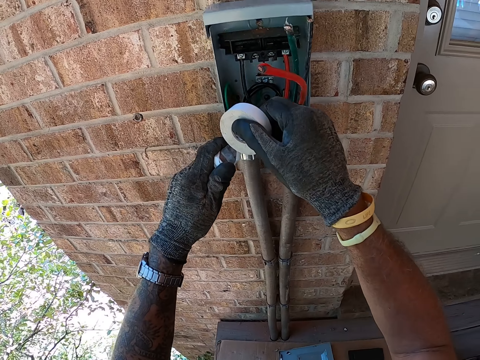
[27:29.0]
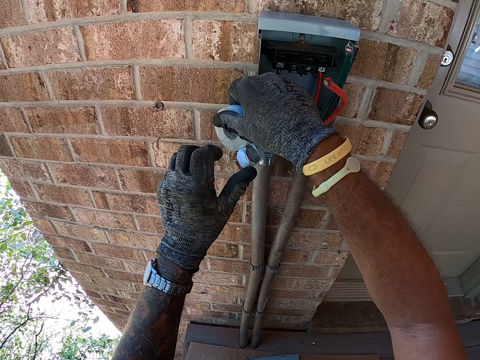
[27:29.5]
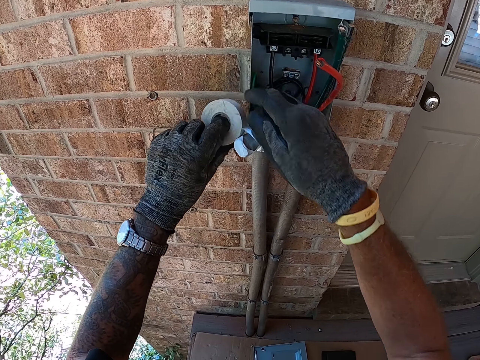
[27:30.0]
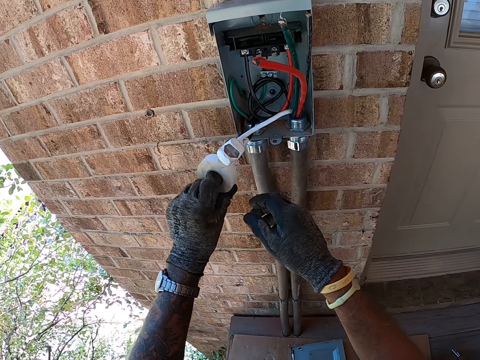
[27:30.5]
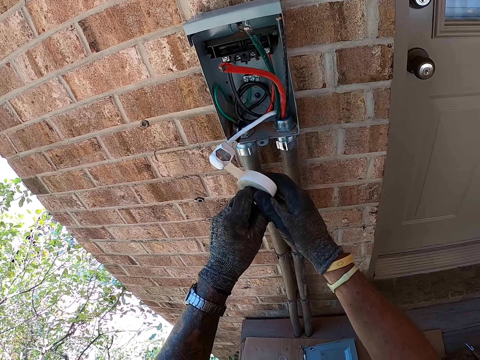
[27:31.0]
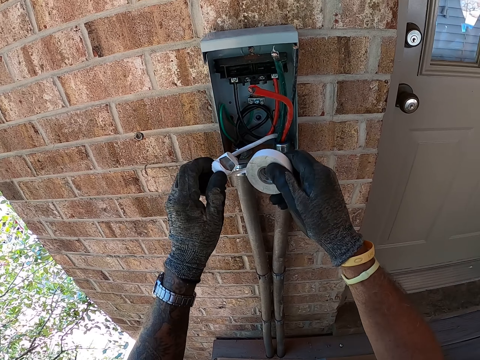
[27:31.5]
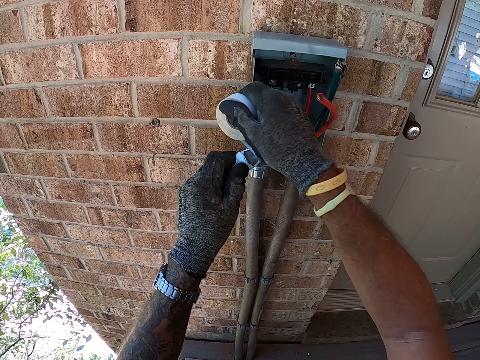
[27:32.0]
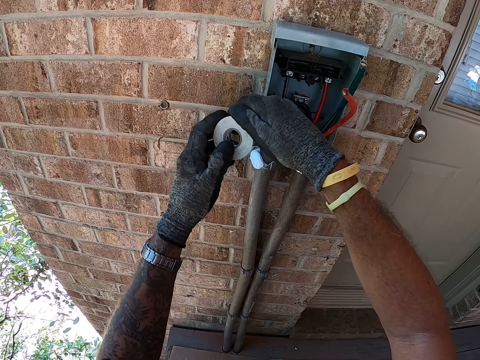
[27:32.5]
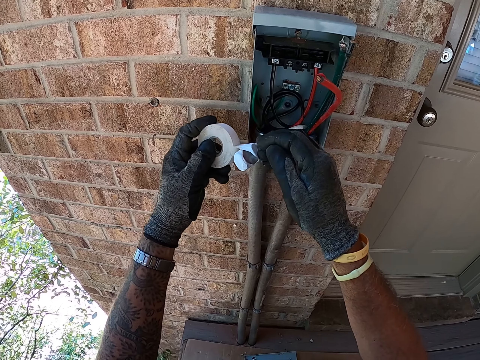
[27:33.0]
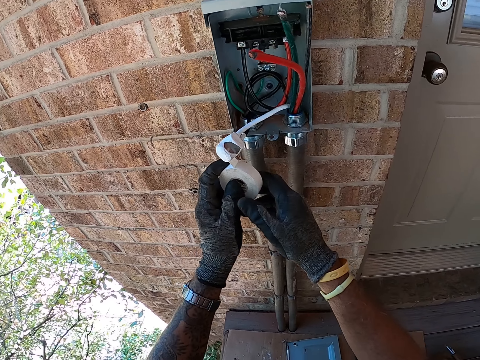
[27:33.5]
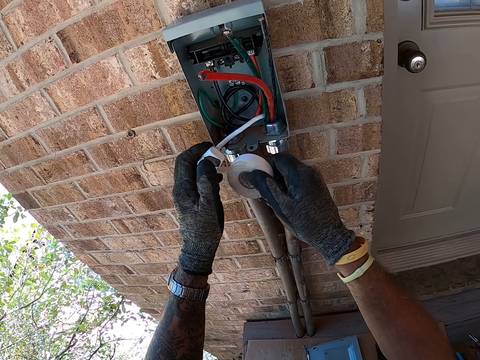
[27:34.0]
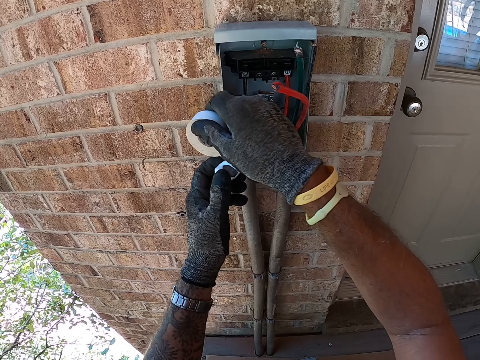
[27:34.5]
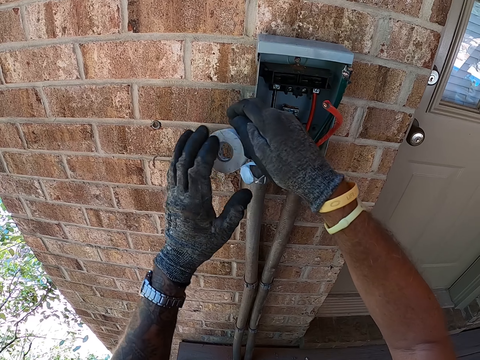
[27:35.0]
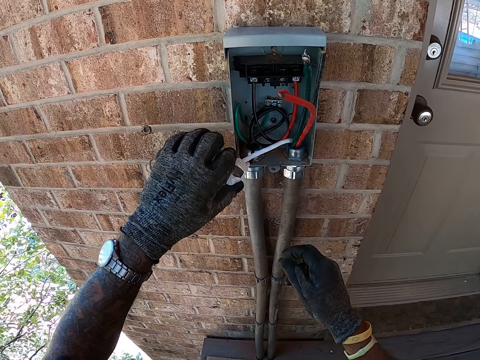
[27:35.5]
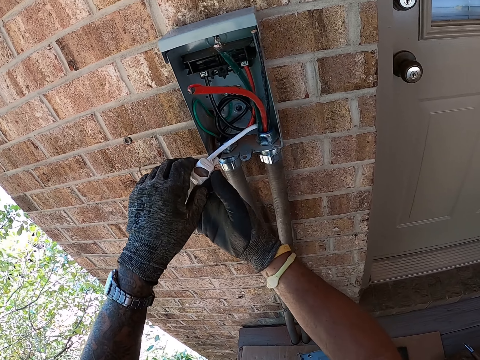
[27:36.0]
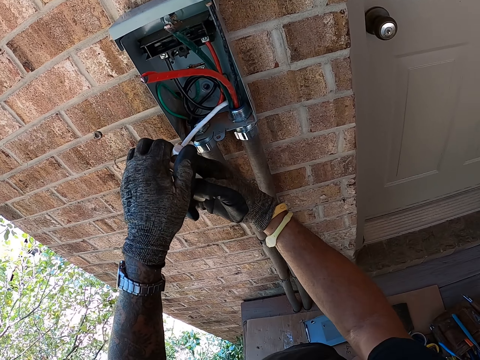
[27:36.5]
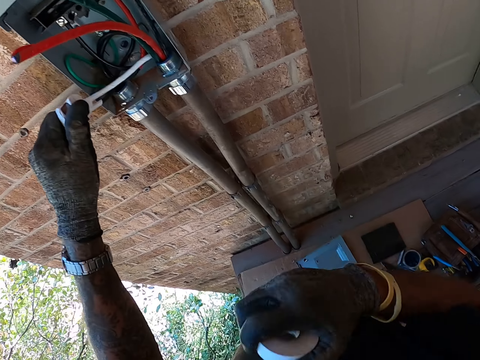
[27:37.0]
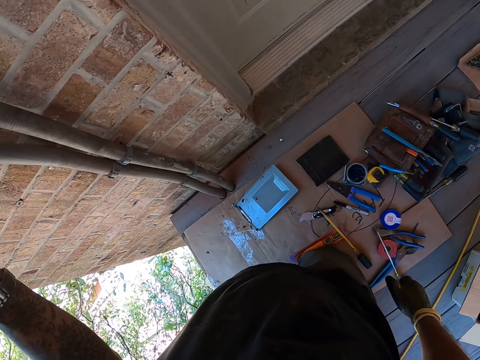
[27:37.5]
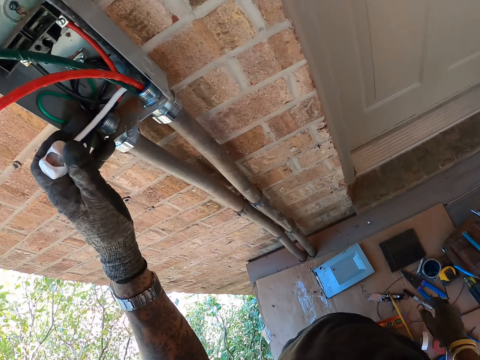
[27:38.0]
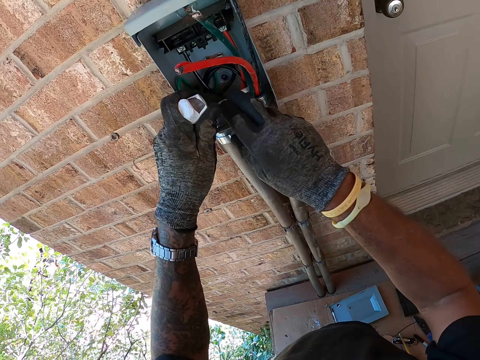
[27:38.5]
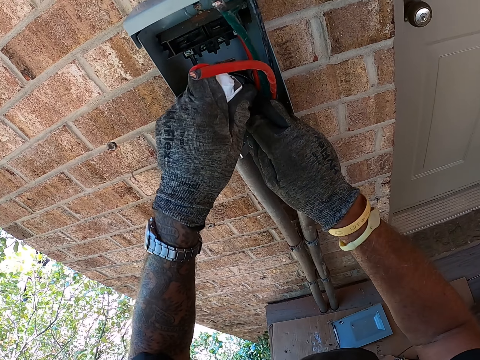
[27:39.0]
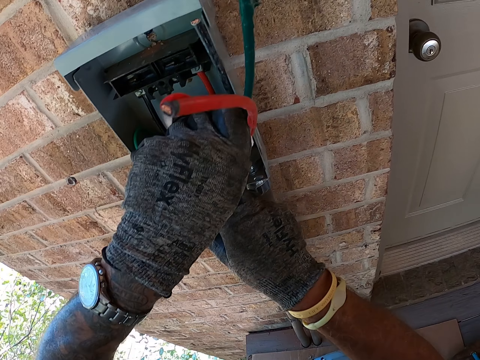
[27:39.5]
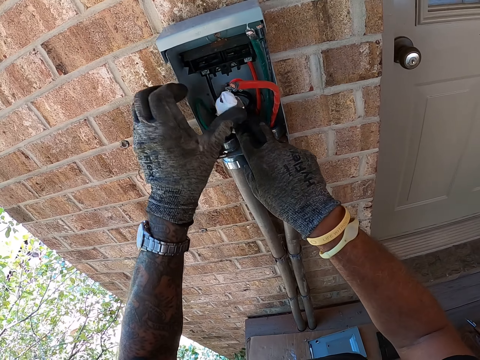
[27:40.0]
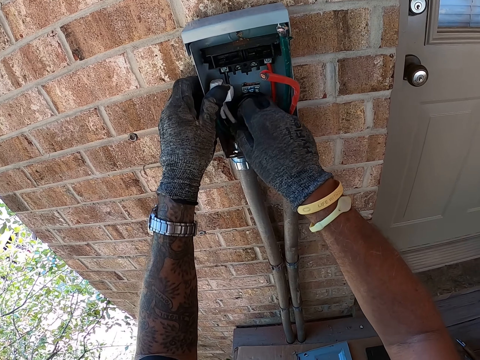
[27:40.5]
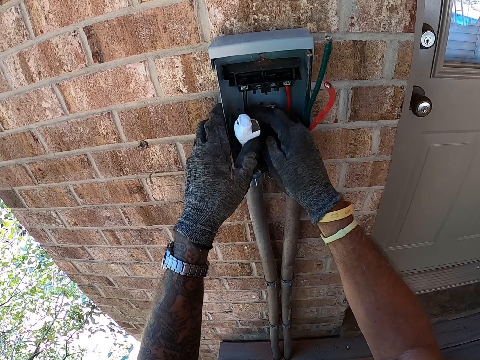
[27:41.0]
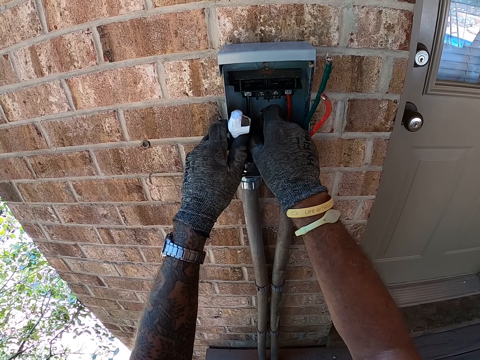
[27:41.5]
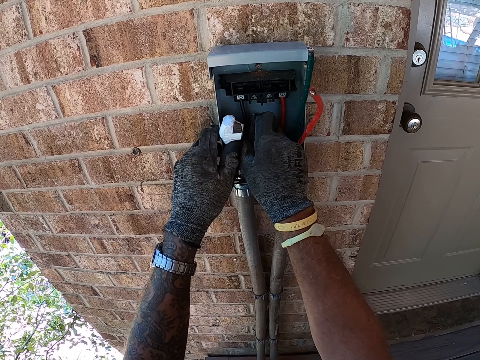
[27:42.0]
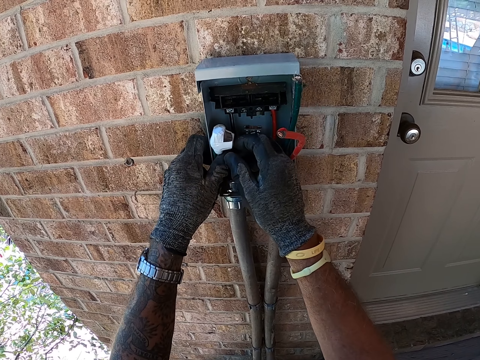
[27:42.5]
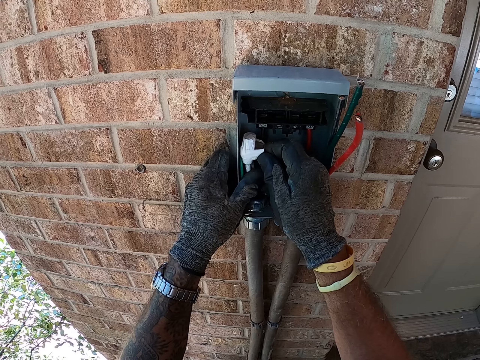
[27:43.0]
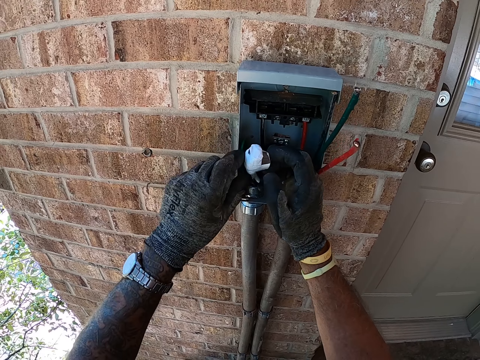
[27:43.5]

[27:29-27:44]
The camera wearer cuts a sellotape. They pluck the tape from the meter. They put the tape in a box. They look around. They fix the wires in the box with both hands.

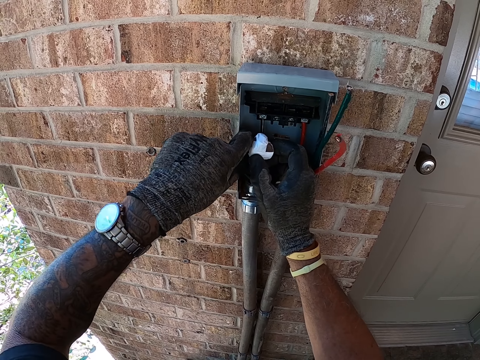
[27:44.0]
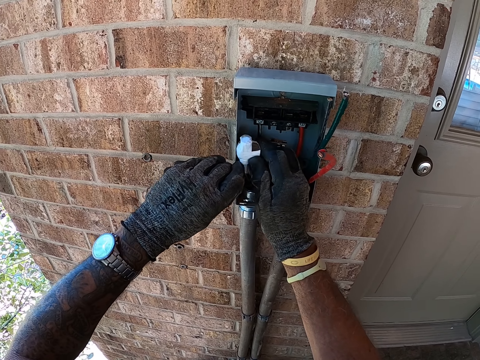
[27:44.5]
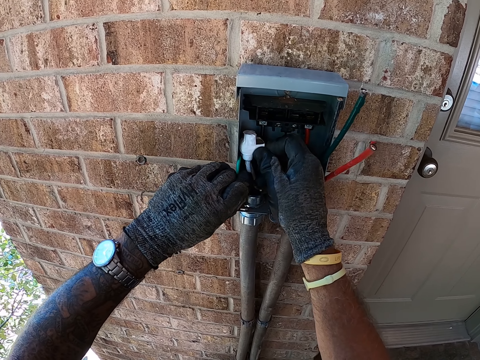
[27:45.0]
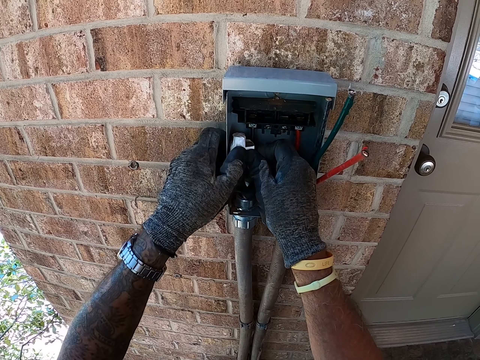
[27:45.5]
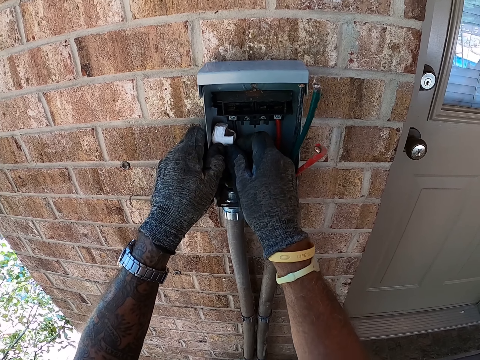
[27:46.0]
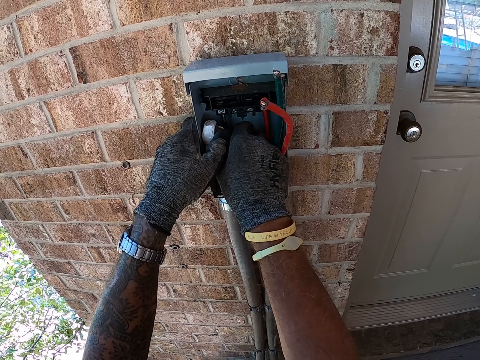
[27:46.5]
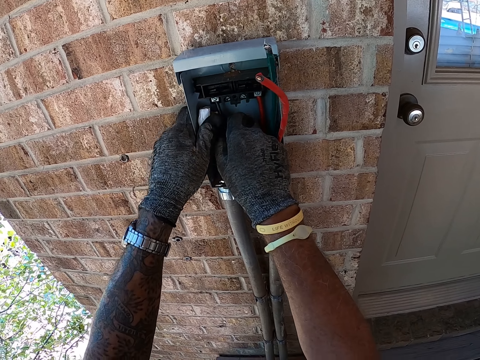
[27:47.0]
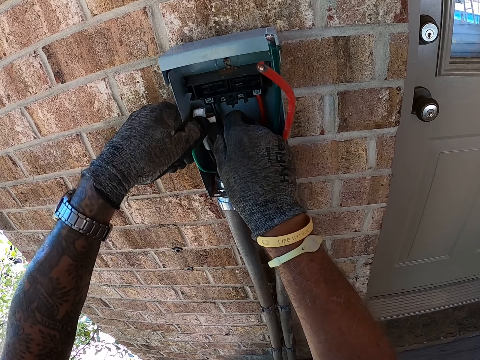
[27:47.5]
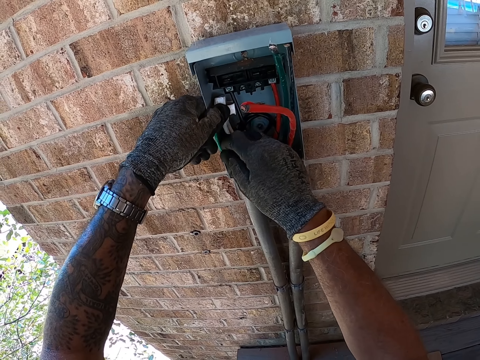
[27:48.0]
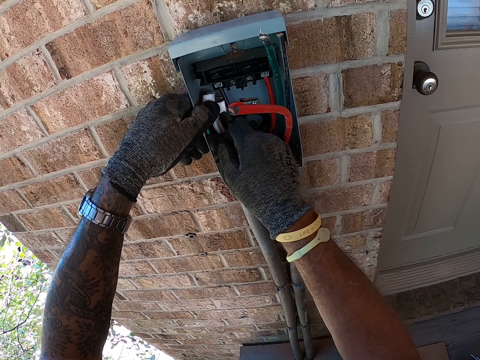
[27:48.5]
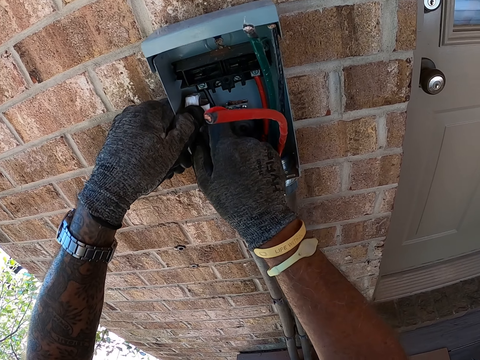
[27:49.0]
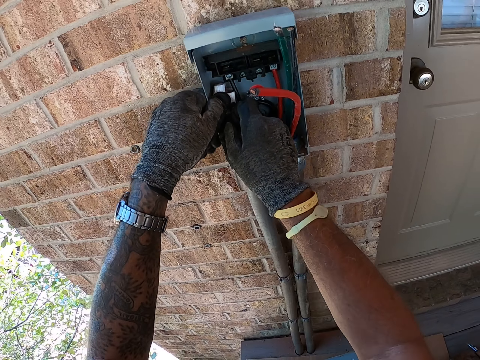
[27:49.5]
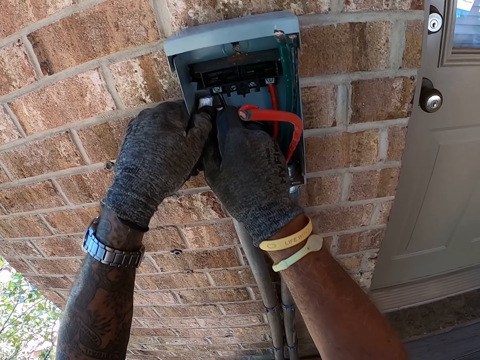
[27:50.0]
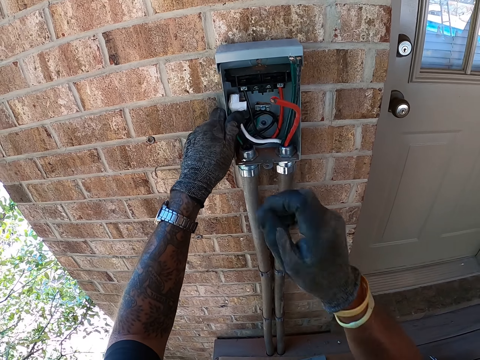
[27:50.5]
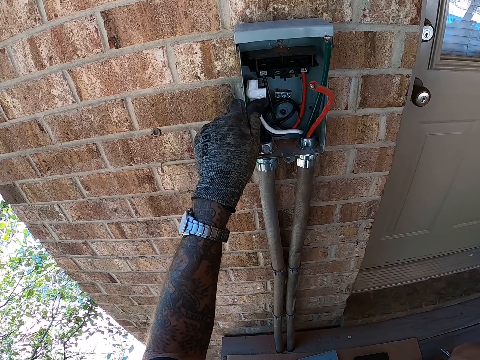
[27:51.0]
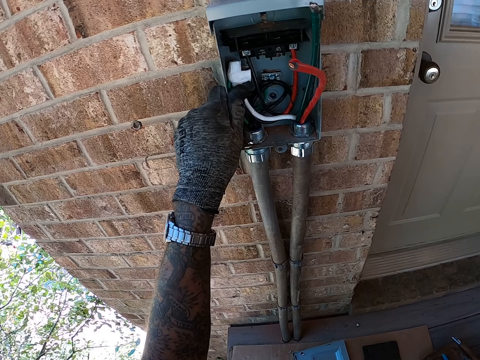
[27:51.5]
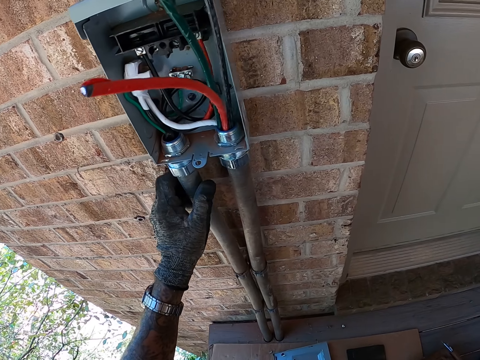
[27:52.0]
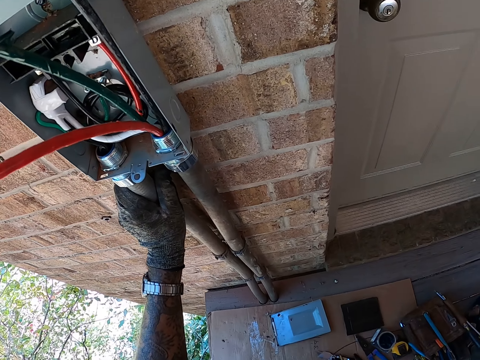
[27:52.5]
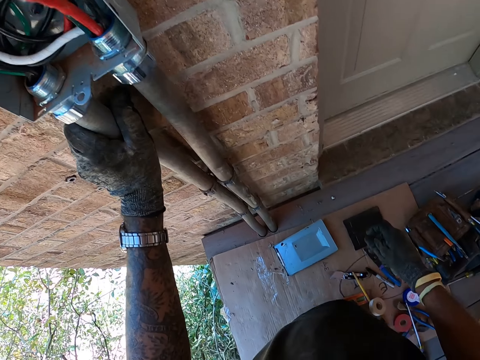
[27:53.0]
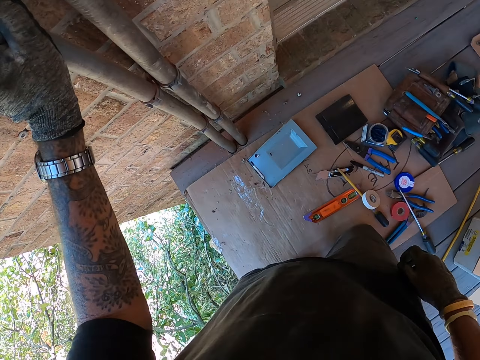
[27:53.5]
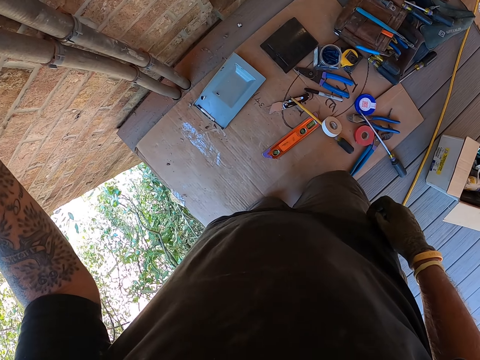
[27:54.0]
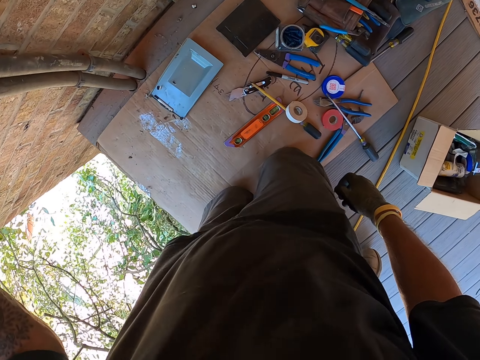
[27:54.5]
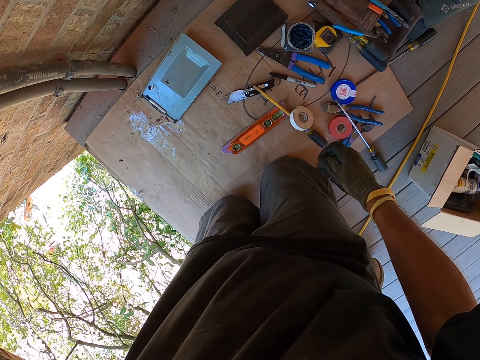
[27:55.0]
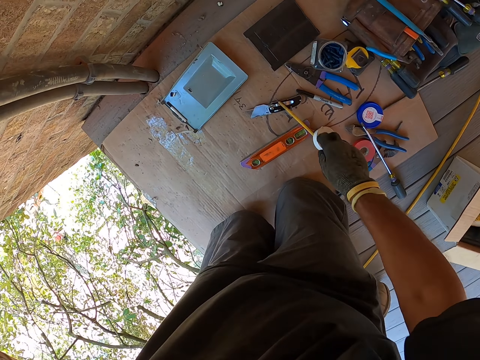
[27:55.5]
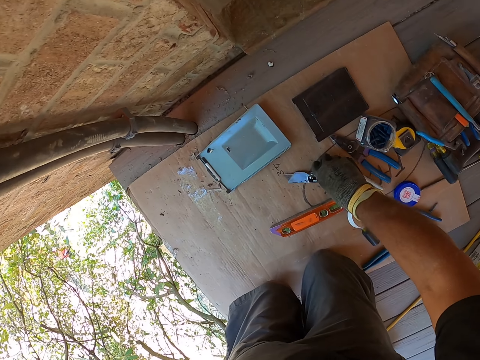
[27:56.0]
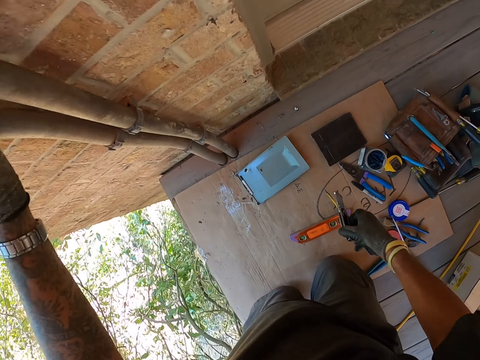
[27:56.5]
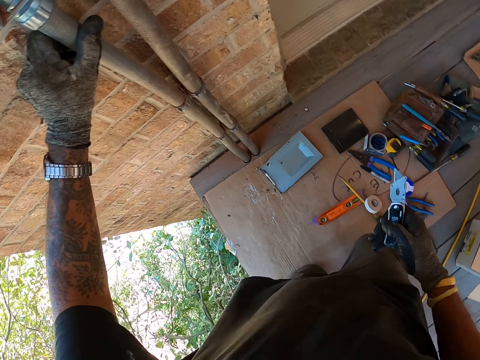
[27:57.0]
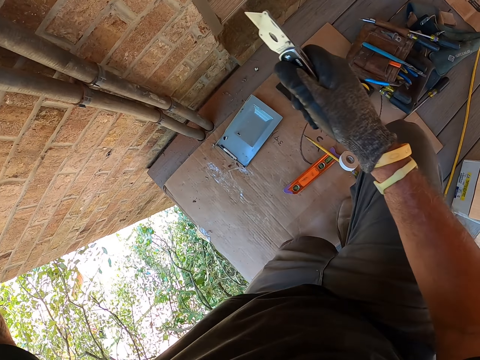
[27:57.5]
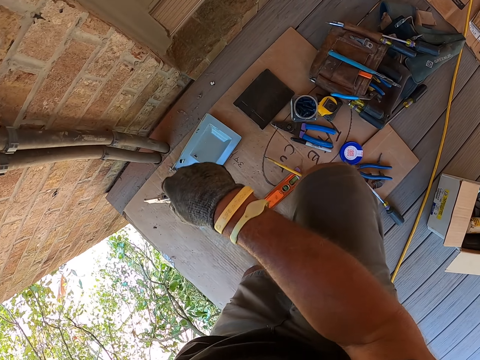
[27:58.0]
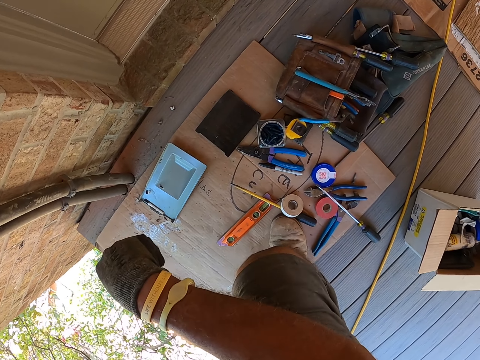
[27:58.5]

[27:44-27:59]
The camera wearer touches himself. He looks around. He picks up a stationery knife on the carton. He stands up.
